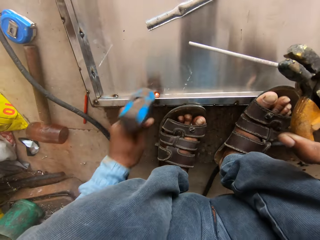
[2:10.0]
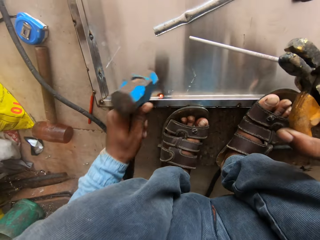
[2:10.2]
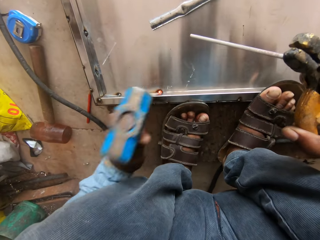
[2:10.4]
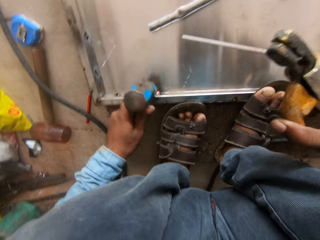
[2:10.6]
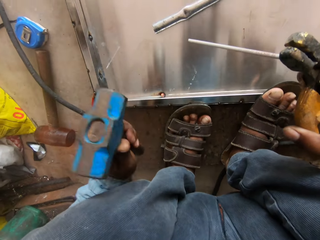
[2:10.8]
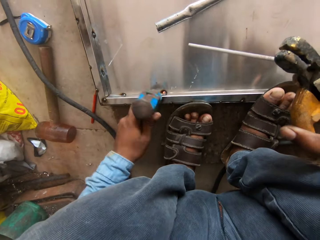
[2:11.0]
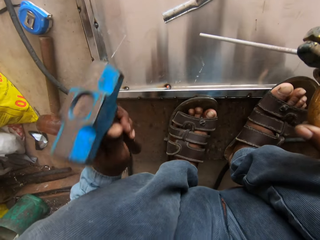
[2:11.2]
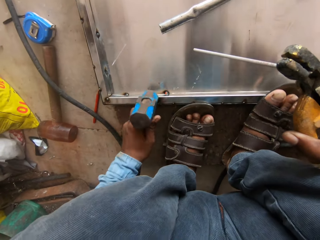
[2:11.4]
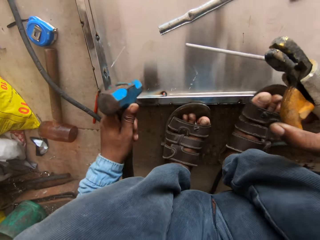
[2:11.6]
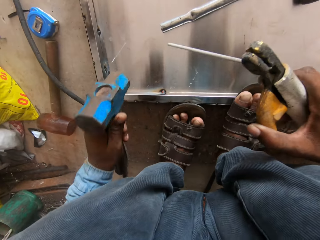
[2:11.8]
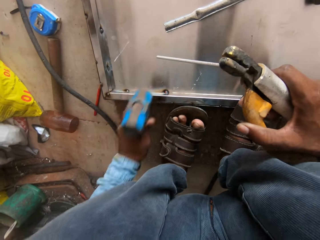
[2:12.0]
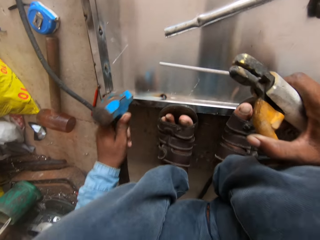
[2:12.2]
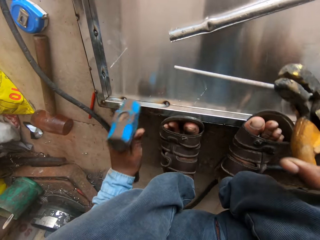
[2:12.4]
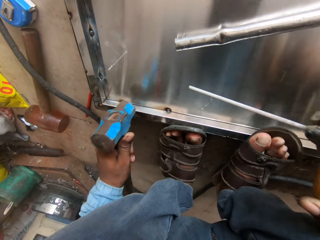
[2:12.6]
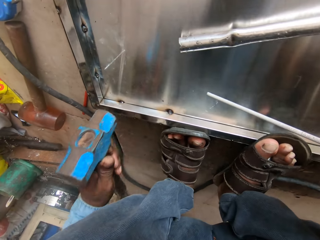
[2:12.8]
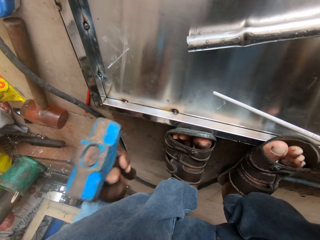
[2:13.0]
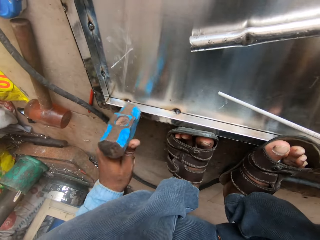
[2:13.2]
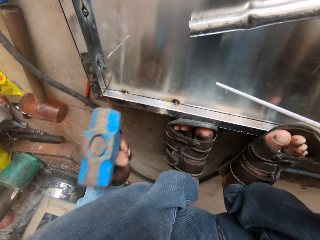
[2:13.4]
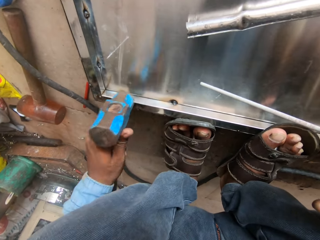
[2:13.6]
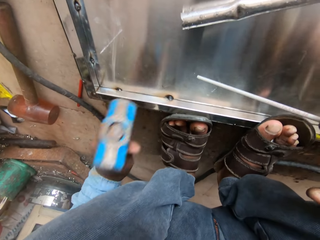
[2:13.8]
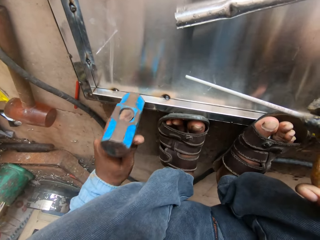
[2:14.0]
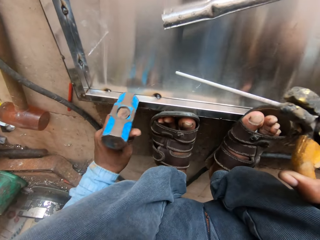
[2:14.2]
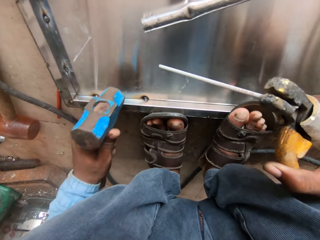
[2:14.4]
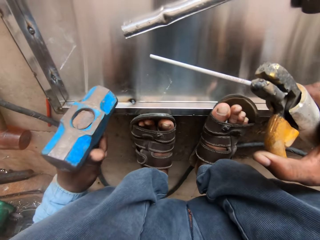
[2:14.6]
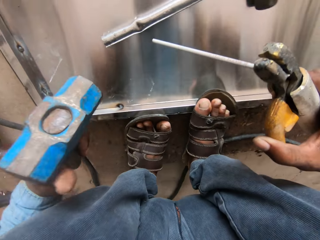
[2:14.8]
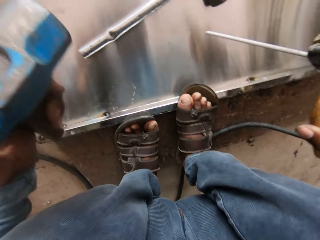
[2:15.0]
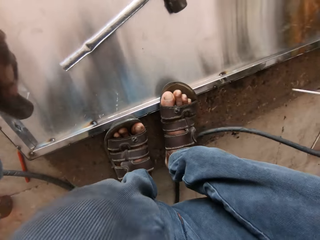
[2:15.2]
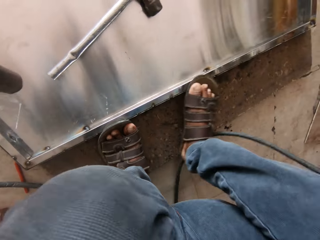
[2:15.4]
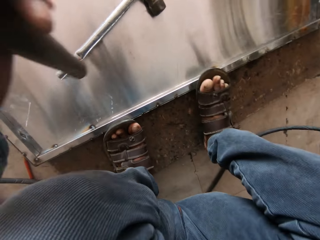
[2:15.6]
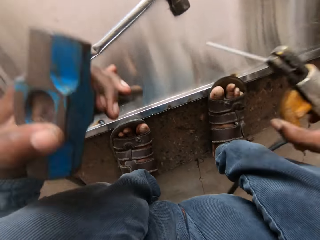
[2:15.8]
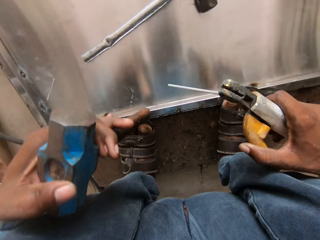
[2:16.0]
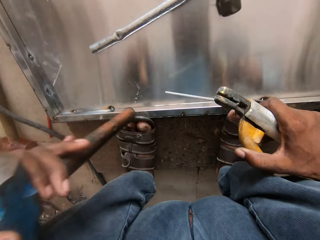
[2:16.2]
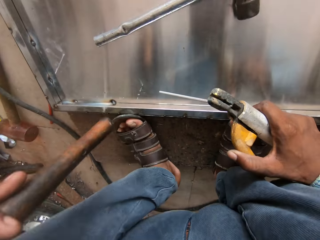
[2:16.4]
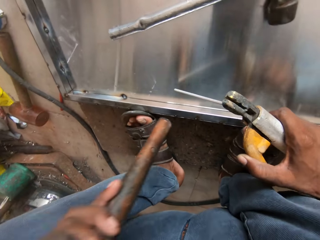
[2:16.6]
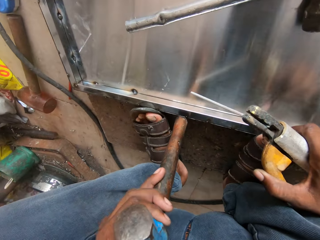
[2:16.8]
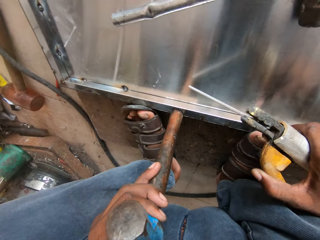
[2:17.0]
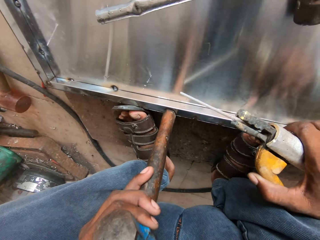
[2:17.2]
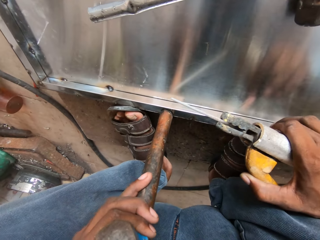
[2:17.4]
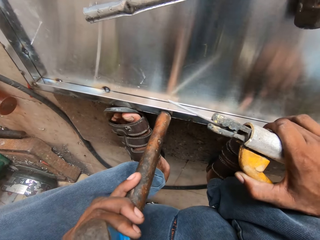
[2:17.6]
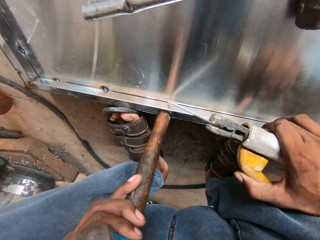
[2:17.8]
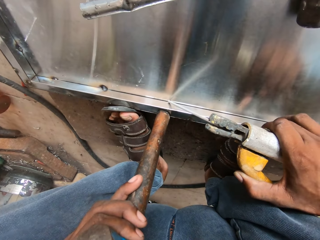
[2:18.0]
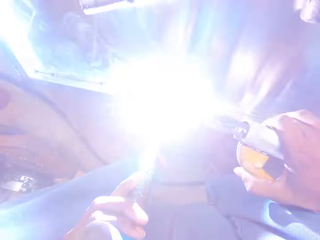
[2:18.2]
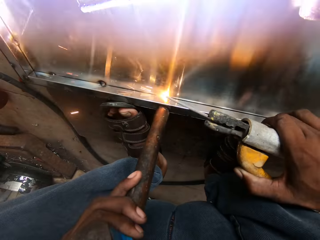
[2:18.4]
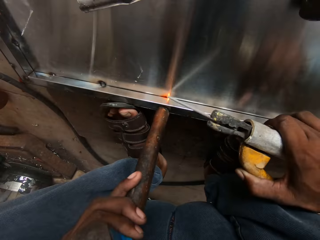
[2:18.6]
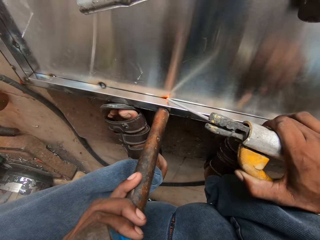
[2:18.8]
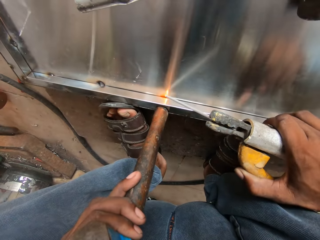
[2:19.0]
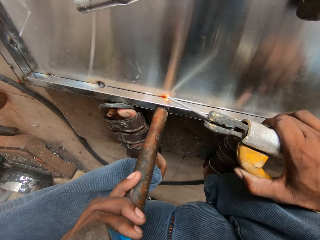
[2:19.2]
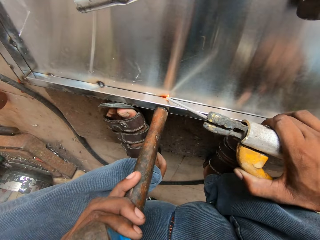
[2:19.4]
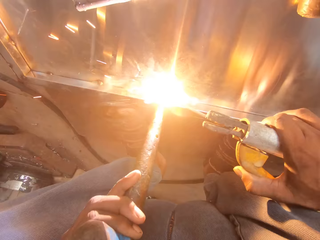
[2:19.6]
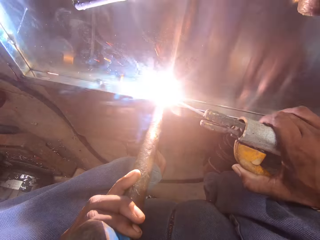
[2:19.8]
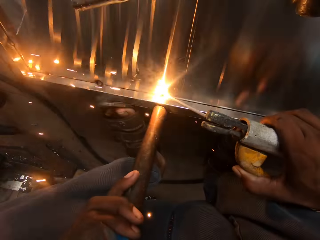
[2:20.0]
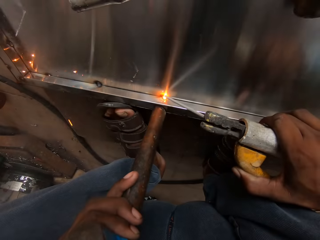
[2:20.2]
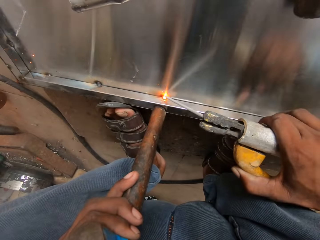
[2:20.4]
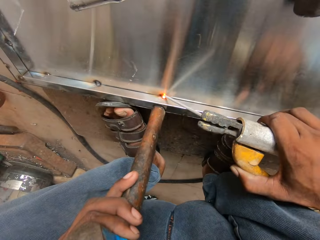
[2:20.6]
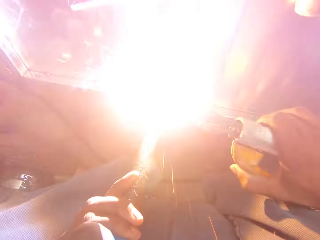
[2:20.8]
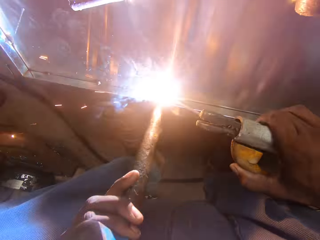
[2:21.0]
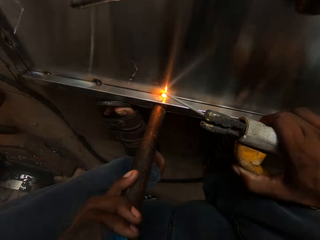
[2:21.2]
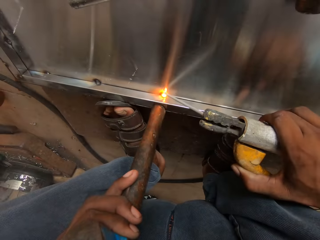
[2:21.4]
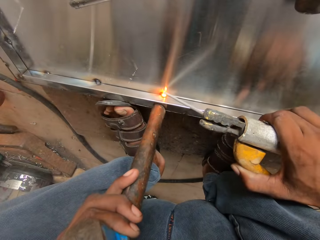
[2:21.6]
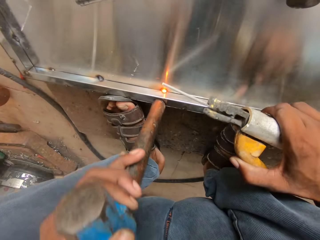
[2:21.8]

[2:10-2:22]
The camera wearer hammers the metal. They hammer on the metal. They weld a metal bar.

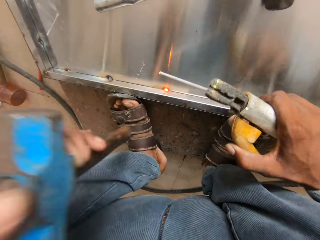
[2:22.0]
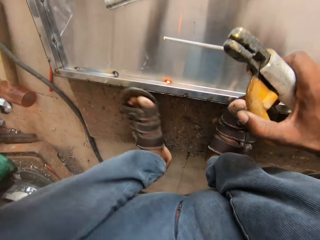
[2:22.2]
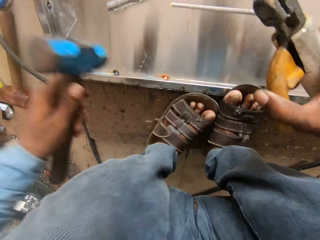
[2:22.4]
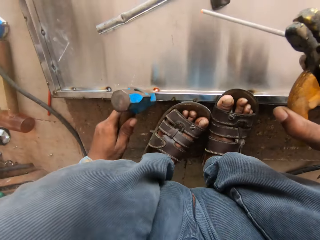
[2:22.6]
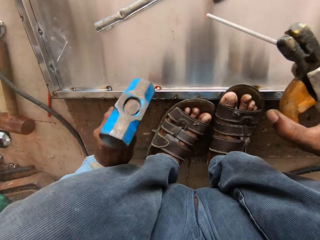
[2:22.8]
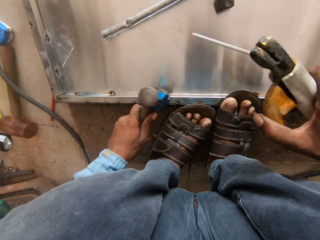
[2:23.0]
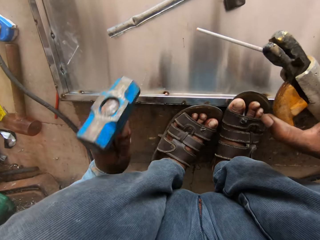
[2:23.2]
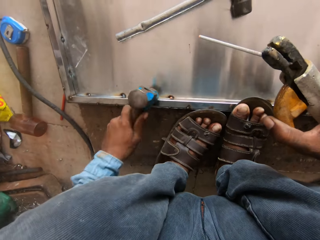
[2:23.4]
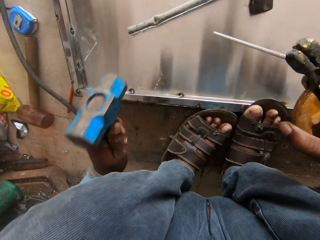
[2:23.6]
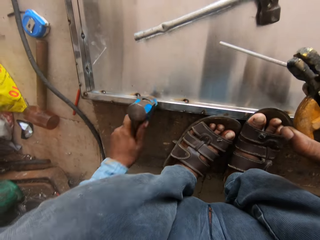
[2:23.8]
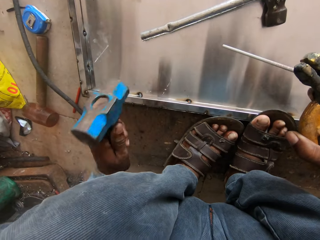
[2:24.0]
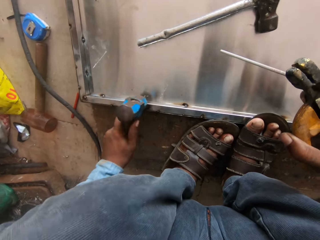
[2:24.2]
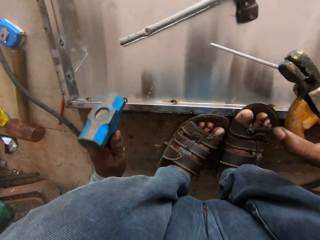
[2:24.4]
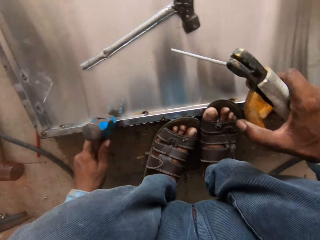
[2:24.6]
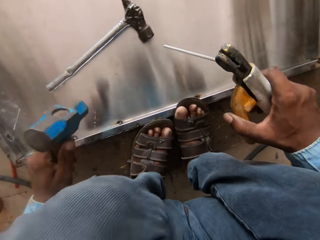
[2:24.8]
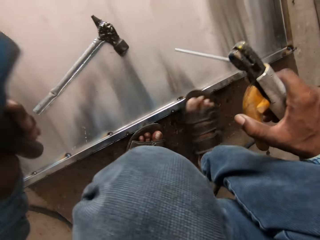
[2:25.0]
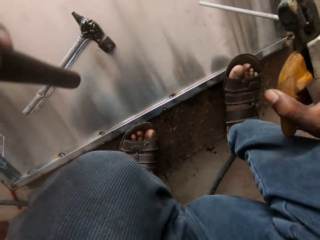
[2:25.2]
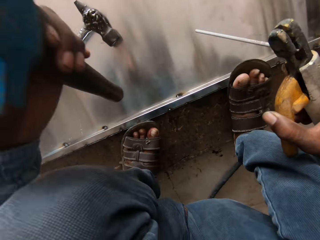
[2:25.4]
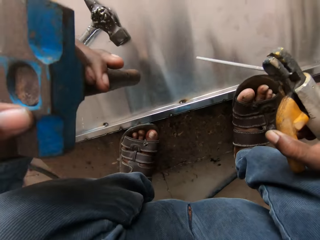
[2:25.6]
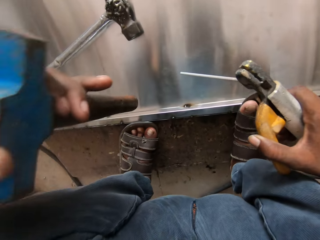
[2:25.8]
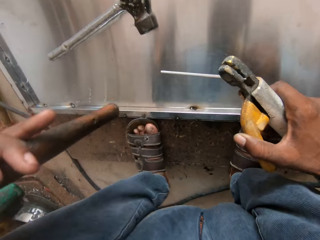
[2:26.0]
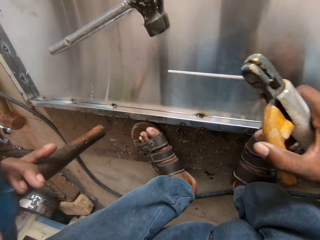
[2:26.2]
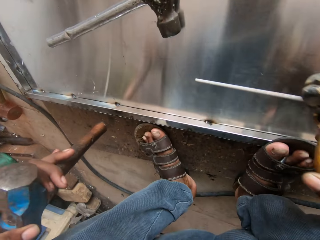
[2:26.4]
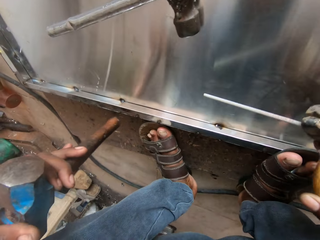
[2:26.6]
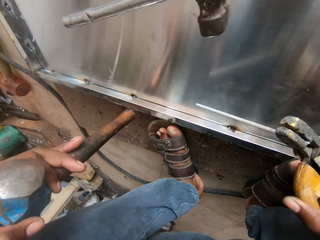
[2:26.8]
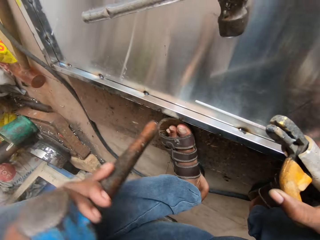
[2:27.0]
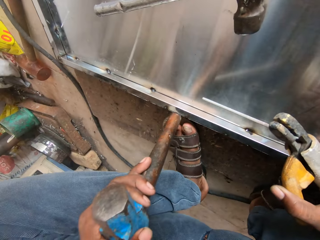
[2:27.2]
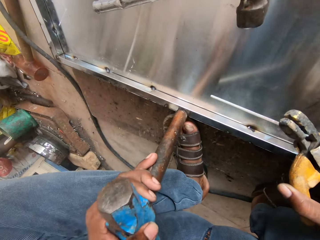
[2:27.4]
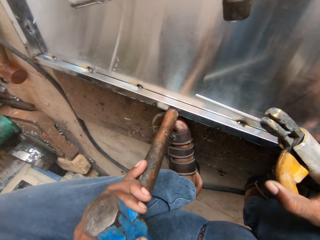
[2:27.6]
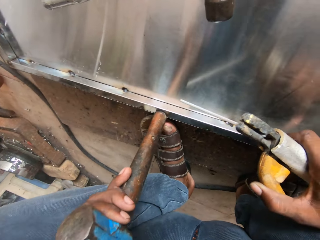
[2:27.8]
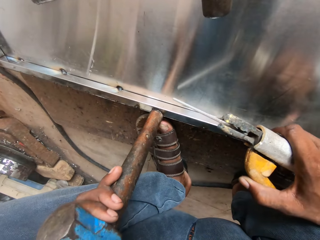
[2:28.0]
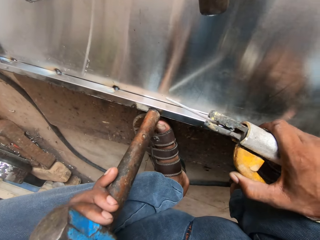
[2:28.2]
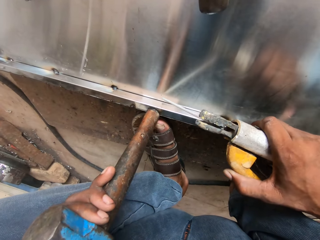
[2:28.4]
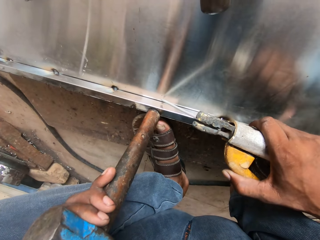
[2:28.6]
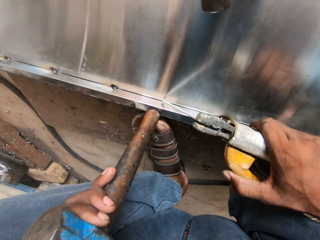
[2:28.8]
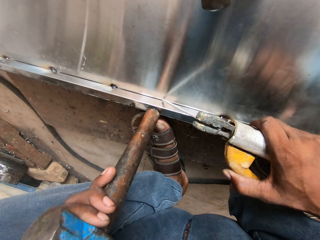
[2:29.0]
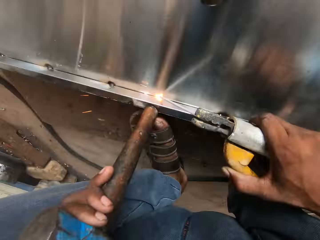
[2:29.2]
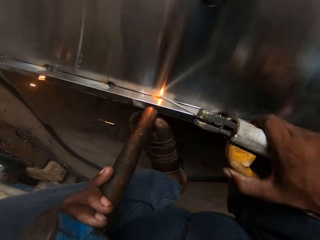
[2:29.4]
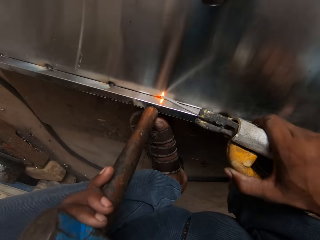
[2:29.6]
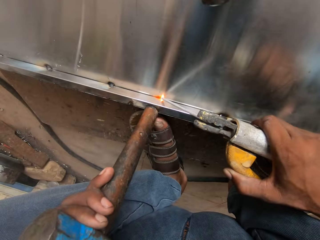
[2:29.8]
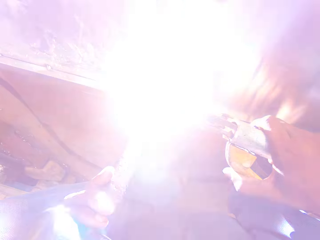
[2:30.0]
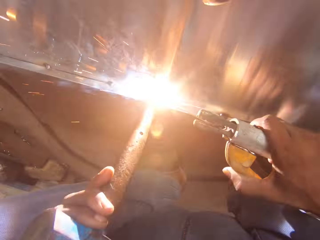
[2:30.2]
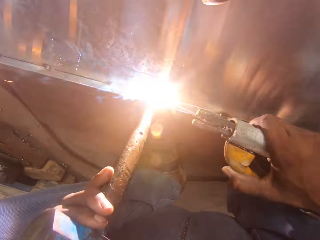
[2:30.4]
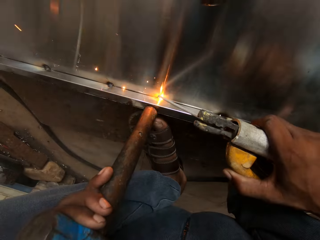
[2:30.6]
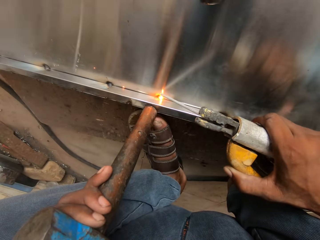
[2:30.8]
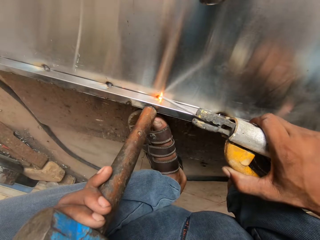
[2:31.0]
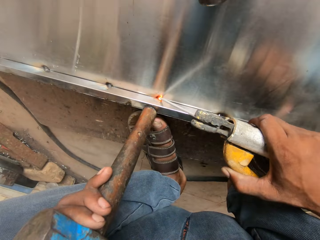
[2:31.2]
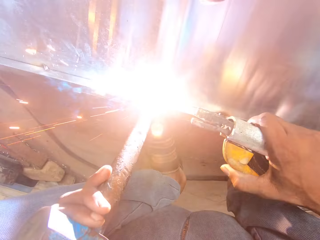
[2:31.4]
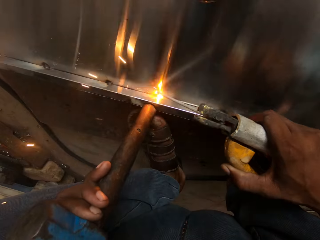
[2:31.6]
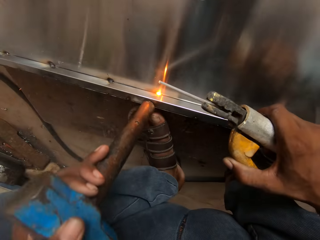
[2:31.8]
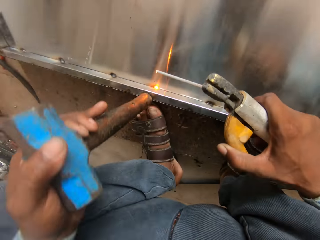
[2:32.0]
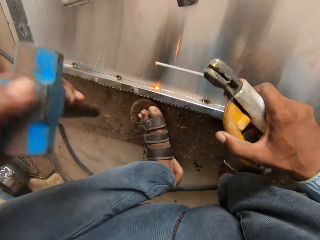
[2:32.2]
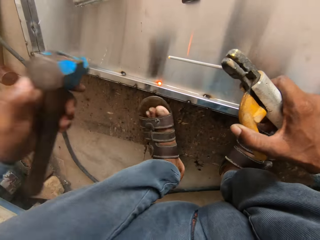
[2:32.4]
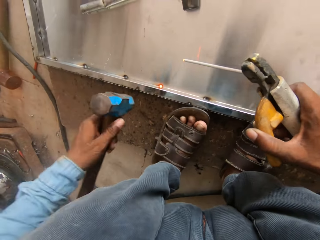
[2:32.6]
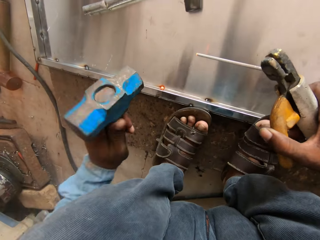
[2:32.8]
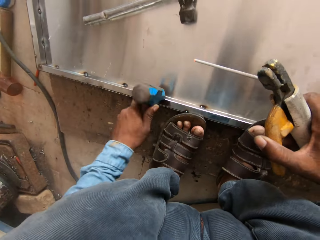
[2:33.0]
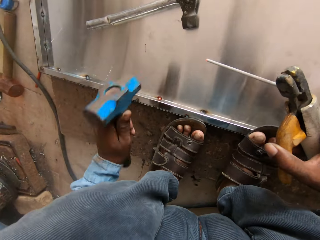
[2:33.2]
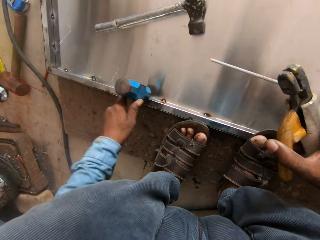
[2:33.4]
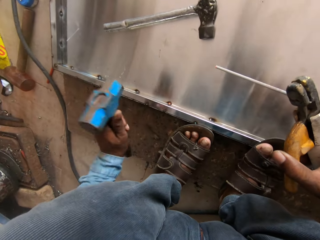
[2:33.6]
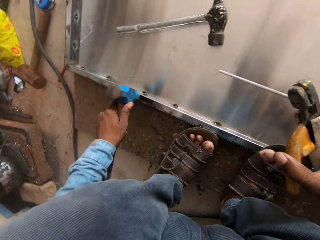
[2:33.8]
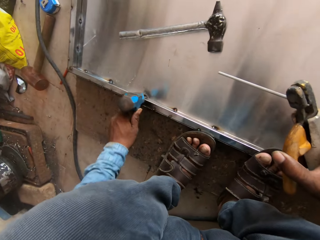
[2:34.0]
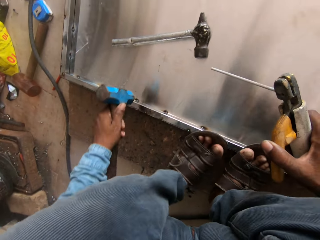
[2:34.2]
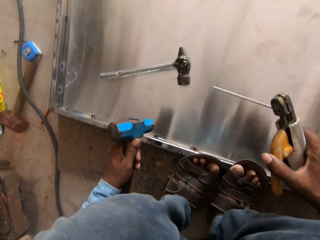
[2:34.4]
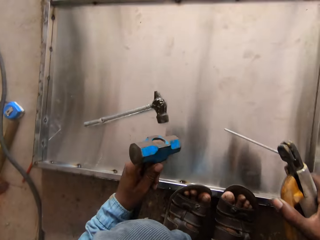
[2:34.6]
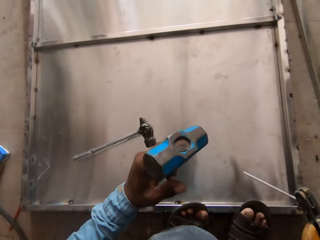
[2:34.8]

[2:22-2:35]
The camera wearer hammers the metal. They hold the electrode holder. They weld a metal bar. They hold the metal with the hammer. They hammer the metal.
